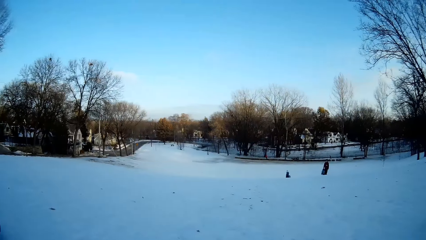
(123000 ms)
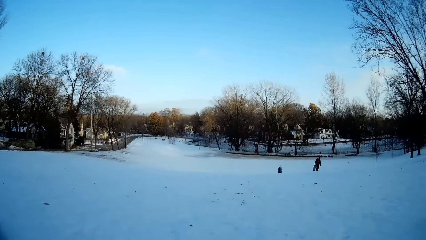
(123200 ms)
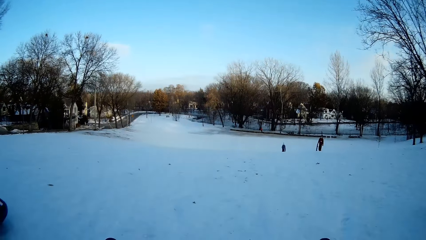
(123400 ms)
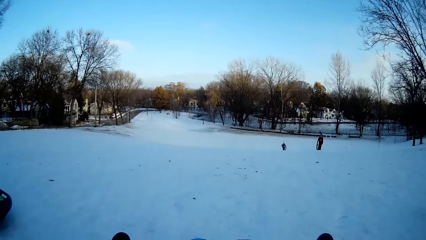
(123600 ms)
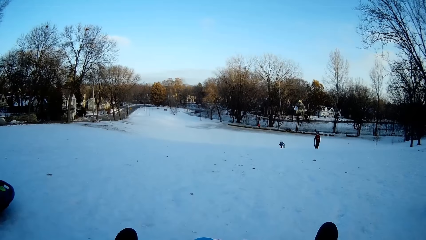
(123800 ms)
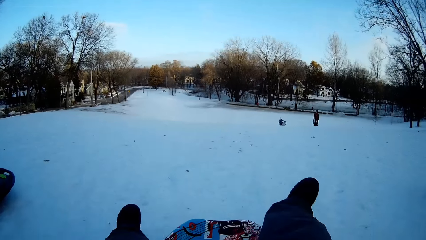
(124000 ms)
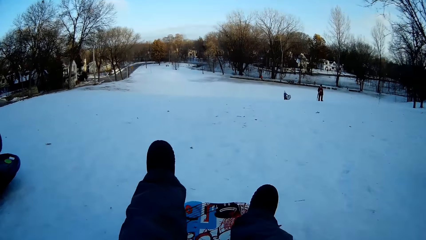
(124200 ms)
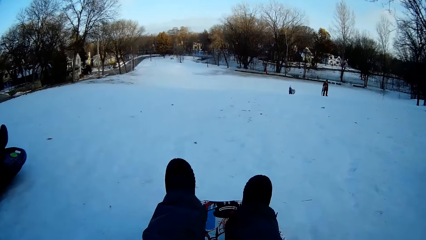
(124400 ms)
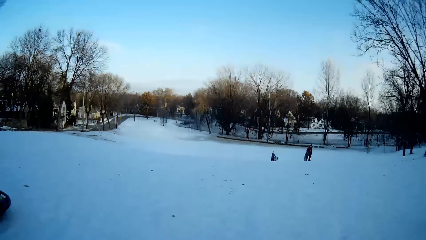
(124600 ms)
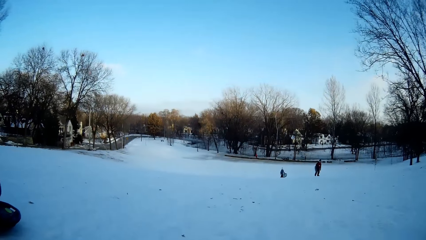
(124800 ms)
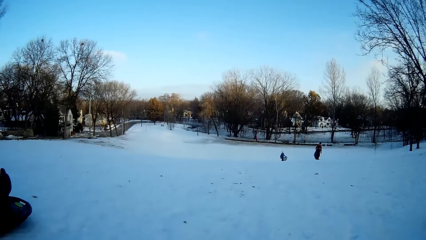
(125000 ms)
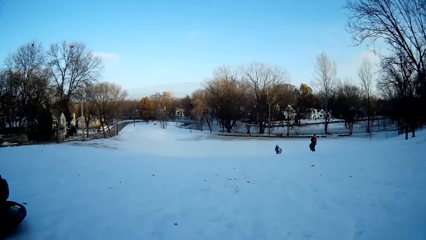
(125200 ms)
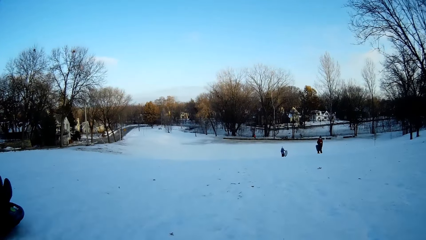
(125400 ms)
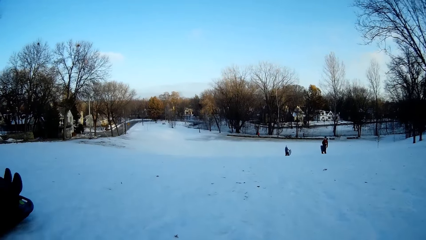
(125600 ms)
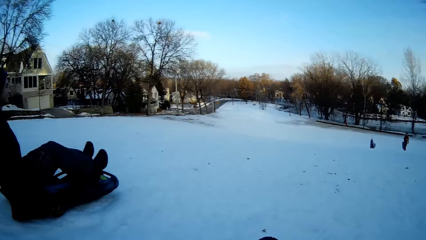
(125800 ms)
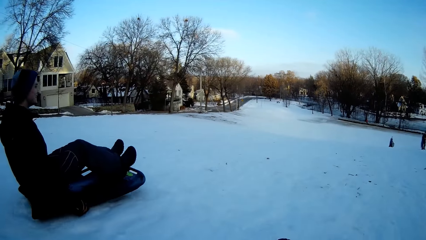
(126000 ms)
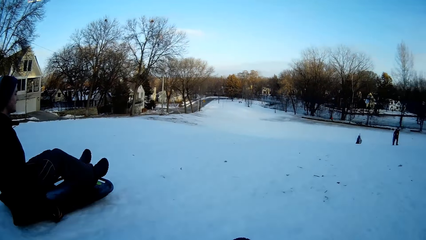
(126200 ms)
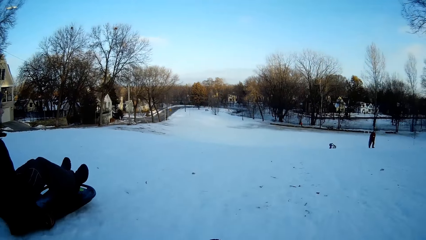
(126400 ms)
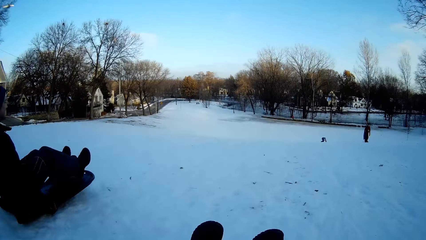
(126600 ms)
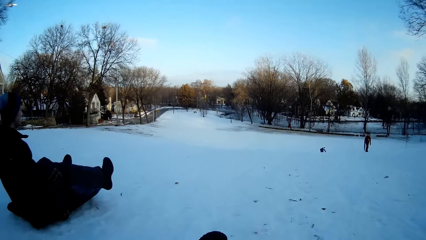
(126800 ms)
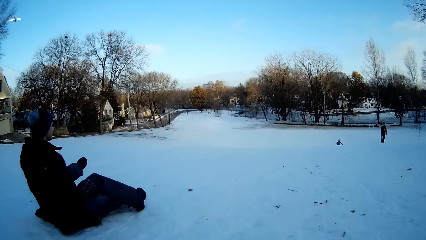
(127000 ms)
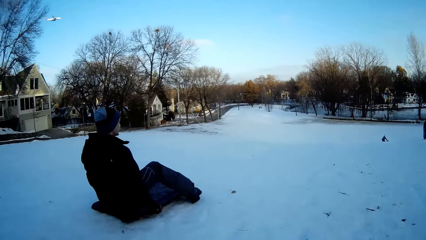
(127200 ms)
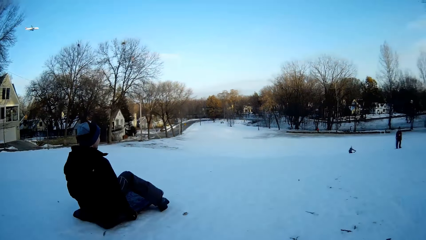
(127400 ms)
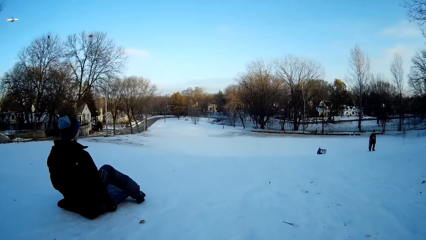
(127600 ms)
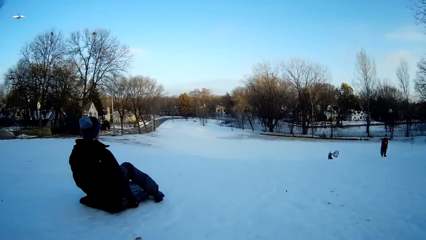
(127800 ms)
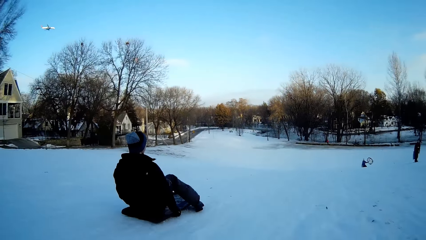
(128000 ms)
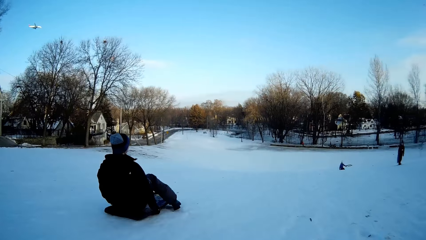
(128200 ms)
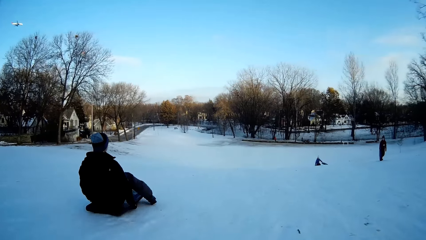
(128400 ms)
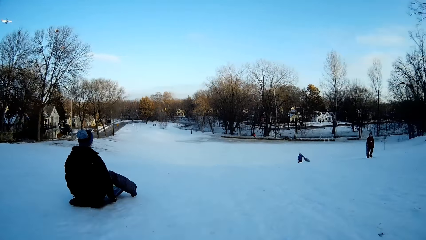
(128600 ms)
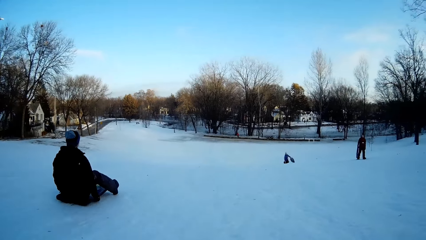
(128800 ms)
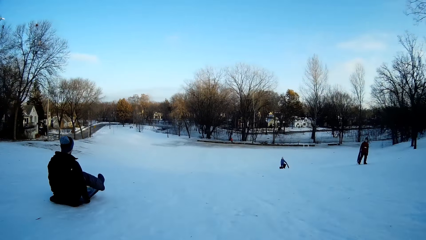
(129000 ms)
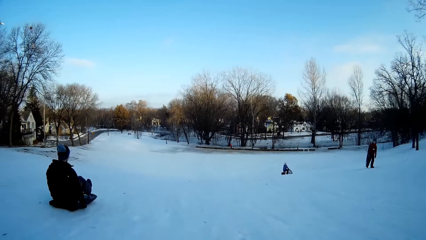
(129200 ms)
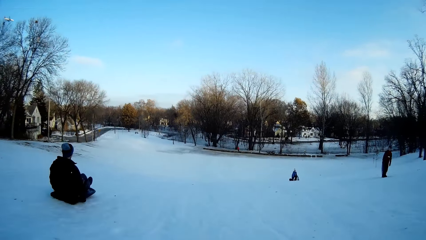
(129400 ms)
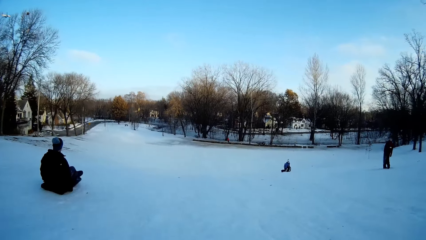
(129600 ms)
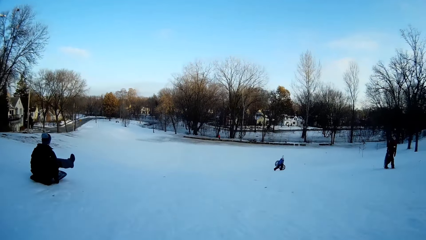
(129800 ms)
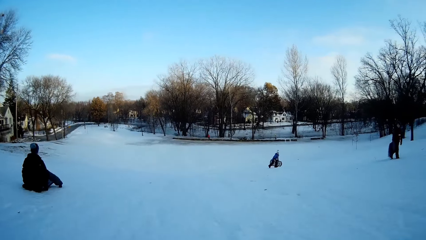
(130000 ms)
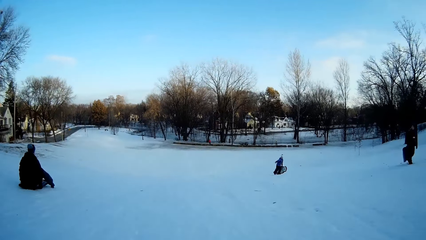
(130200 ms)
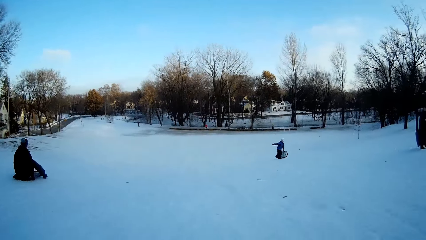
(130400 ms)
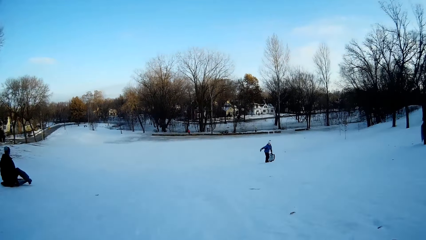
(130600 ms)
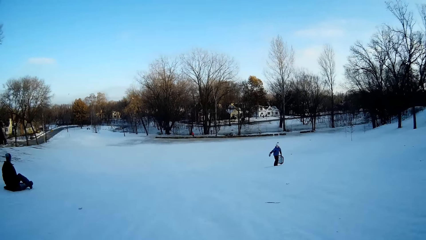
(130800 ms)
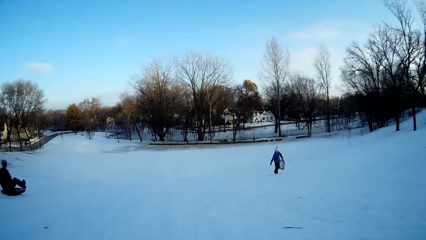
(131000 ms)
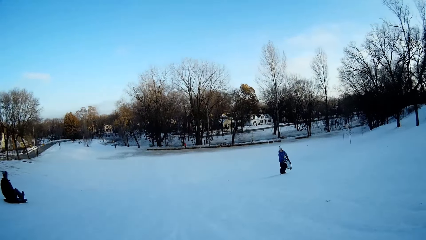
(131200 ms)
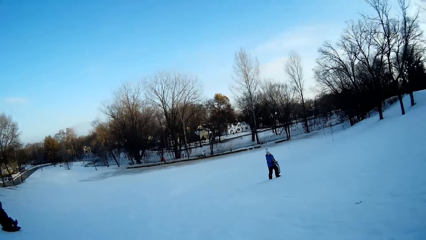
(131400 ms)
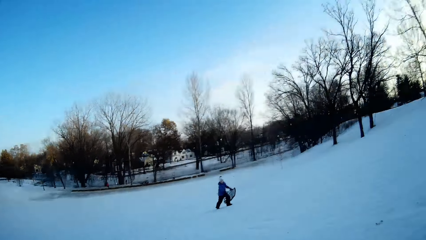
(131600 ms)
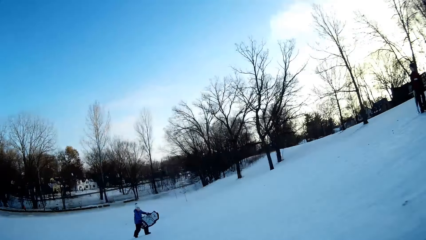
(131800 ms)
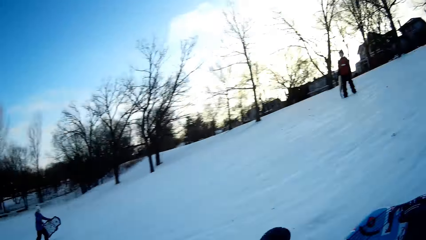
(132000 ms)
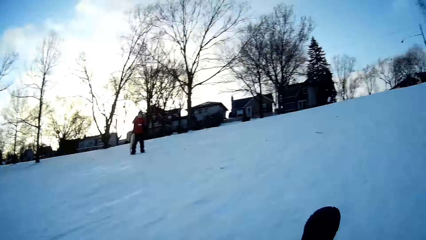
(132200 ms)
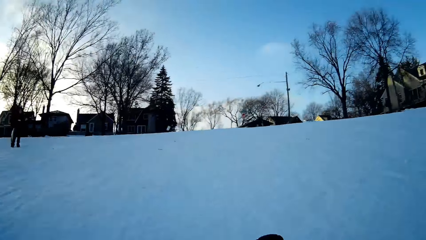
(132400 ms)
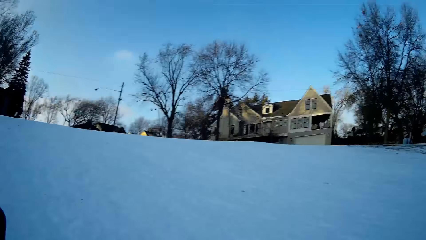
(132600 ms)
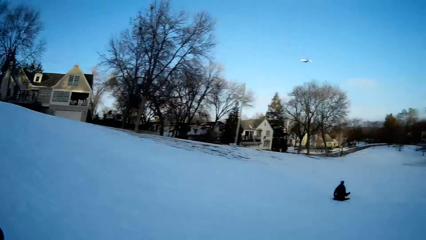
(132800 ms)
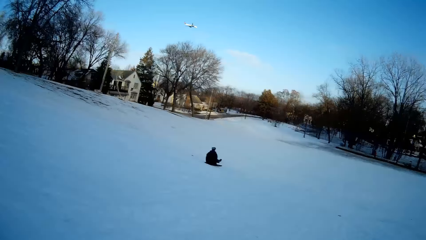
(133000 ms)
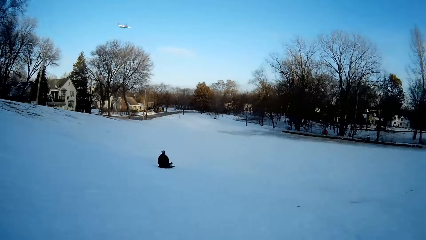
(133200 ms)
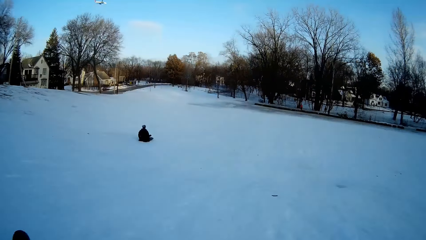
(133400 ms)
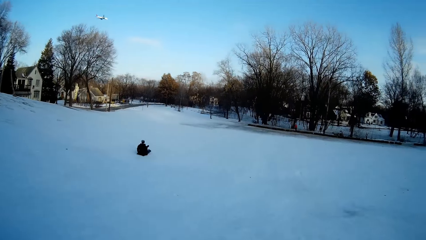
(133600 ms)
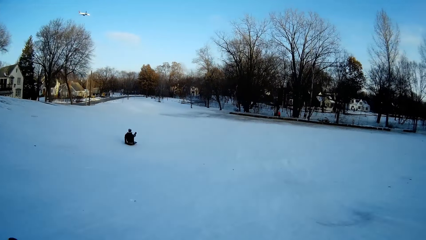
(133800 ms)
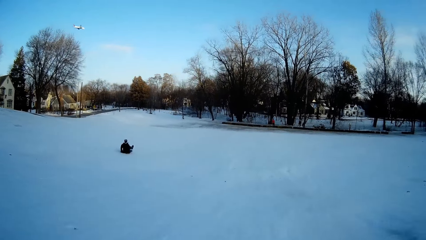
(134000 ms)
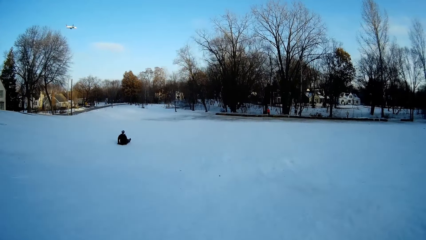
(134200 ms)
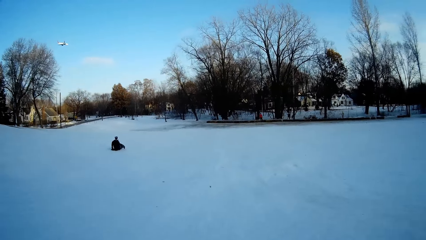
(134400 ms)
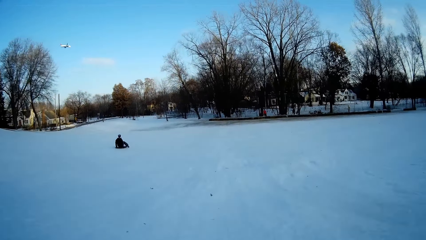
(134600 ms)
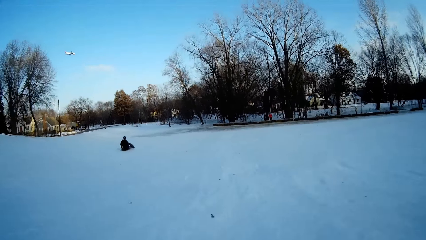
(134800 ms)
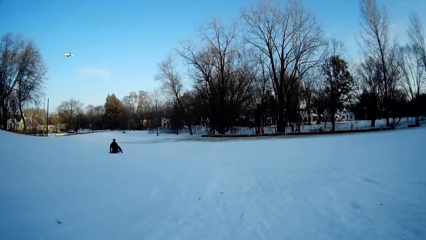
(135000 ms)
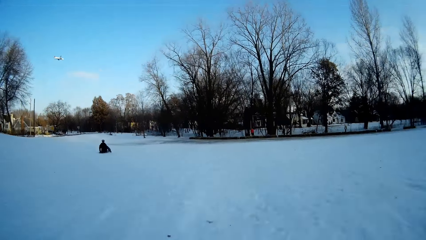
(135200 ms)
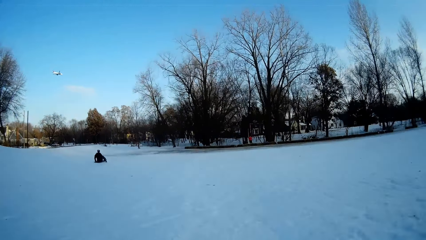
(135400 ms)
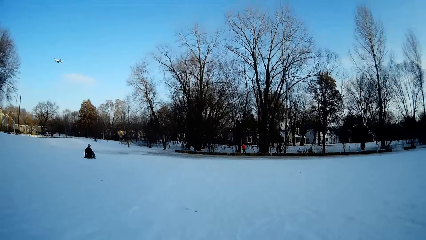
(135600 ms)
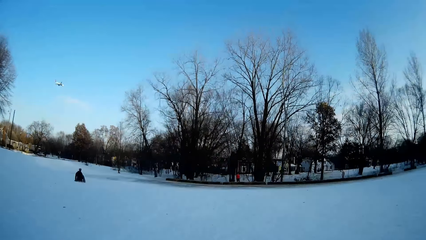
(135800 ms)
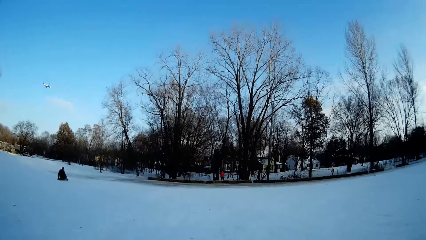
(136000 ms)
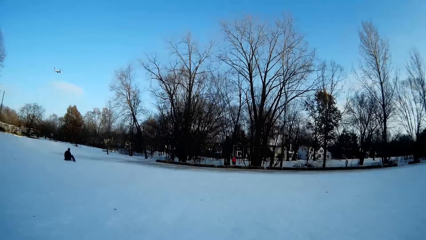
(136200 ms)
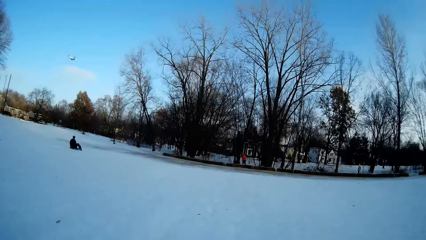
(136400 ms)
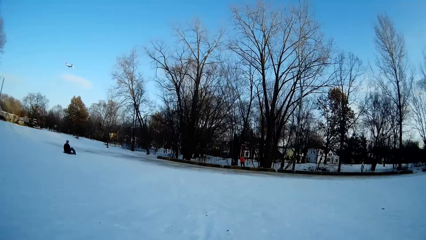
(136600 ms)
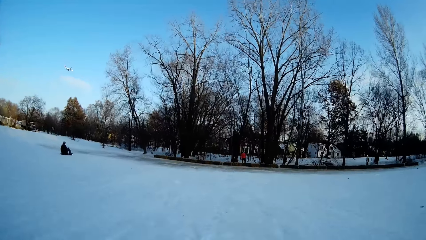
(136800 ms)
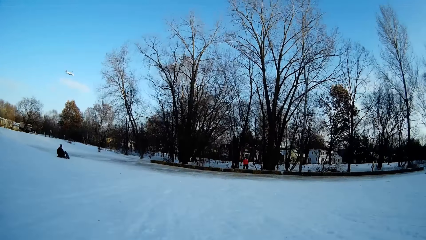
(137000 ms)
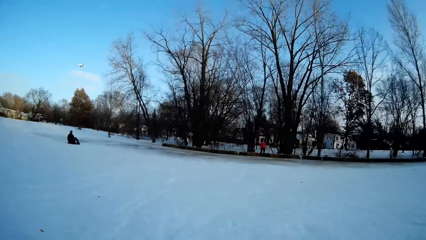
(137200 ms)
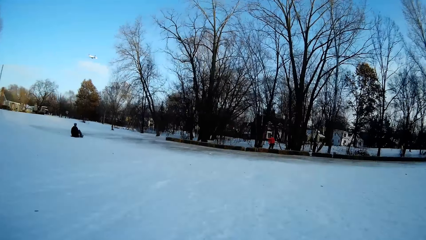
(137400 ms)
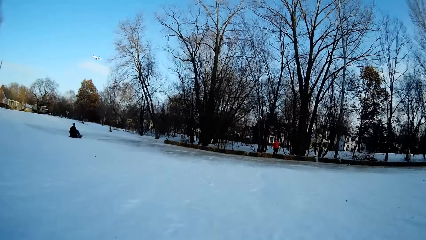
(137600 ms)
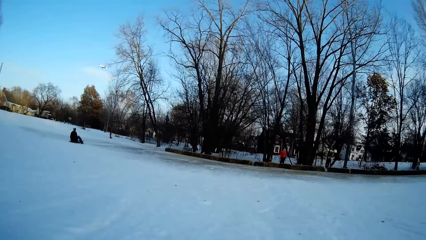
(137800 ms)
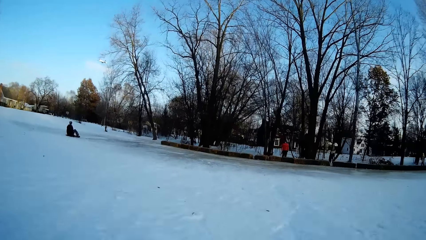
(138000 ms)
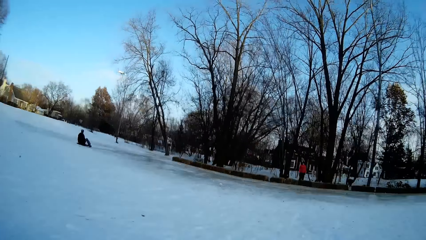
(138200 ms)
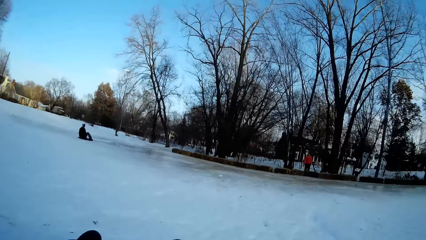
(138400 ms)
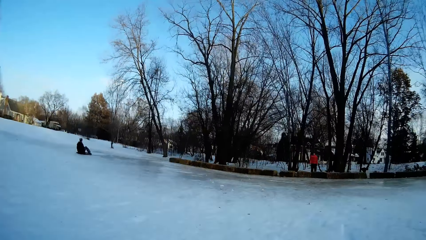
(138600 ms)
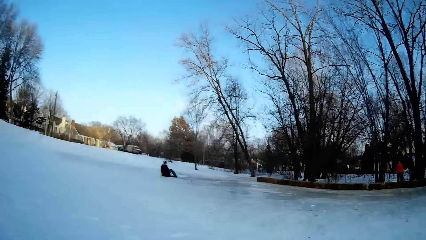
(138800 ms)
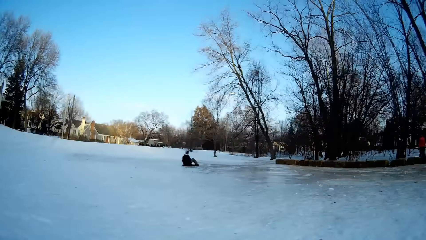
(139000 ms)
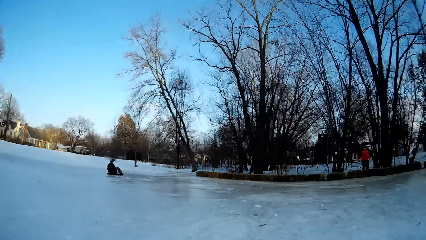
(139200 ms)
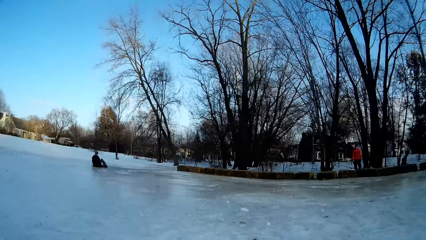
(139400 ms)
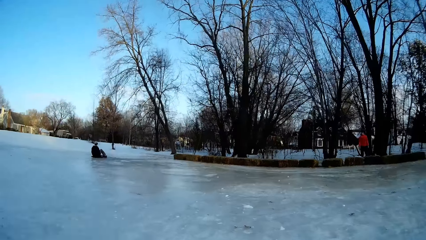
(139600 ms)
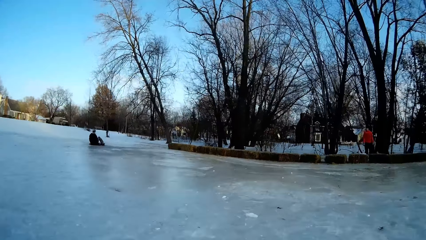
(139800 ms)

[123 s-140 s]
The camera wearer adjusts his legs on the snowboard. A man slides in the snow. The camera wearer slides down the field with the man in a snowboard. The man slides to the other side of the snow.
